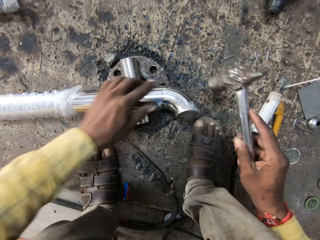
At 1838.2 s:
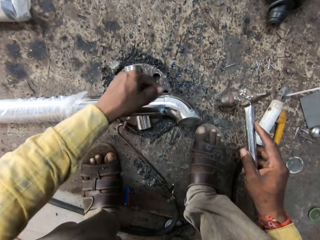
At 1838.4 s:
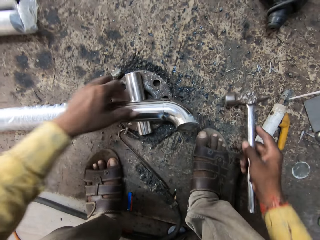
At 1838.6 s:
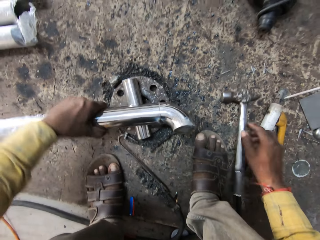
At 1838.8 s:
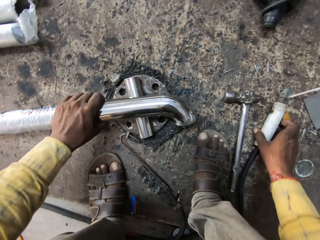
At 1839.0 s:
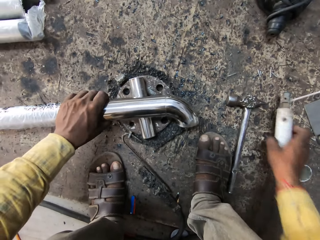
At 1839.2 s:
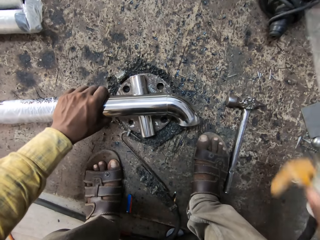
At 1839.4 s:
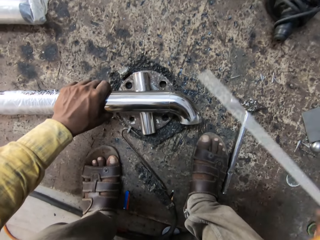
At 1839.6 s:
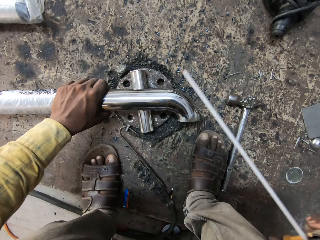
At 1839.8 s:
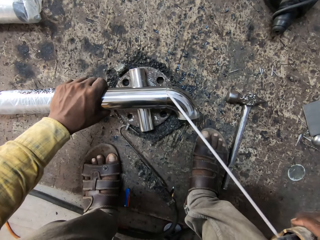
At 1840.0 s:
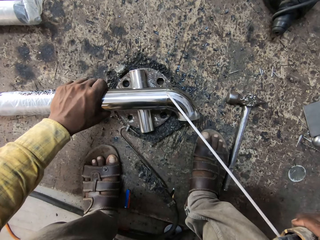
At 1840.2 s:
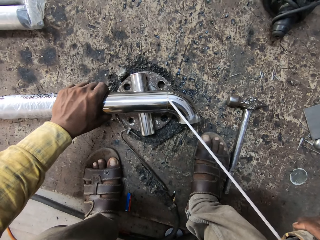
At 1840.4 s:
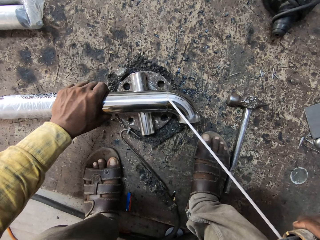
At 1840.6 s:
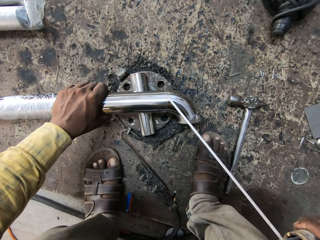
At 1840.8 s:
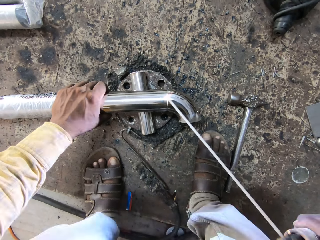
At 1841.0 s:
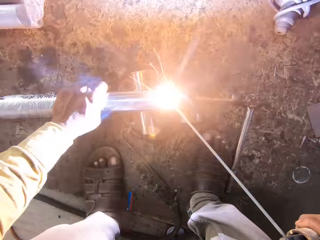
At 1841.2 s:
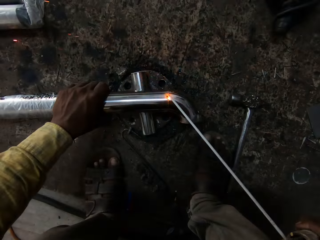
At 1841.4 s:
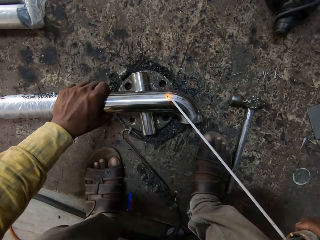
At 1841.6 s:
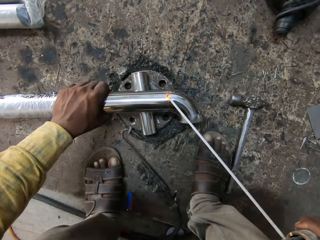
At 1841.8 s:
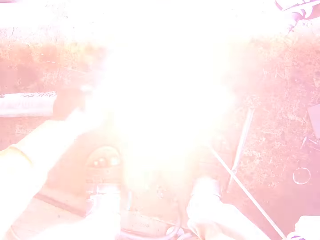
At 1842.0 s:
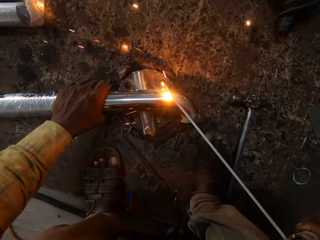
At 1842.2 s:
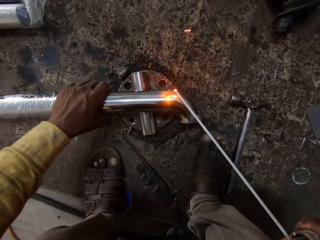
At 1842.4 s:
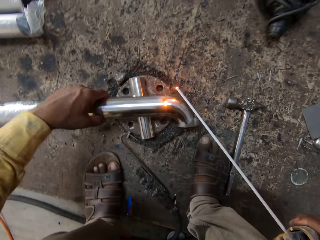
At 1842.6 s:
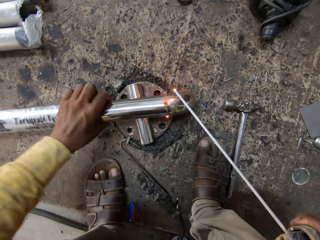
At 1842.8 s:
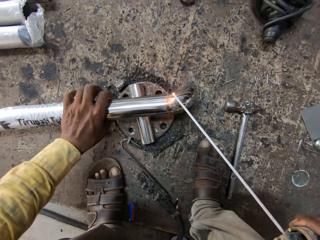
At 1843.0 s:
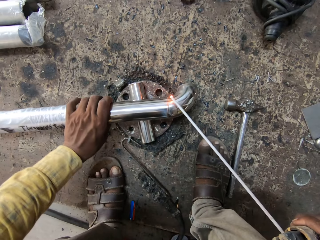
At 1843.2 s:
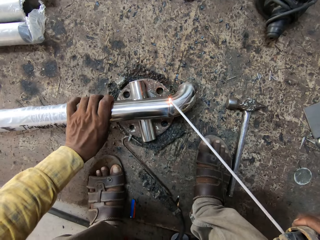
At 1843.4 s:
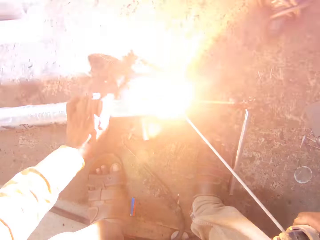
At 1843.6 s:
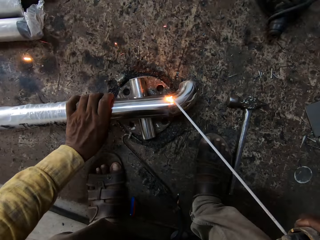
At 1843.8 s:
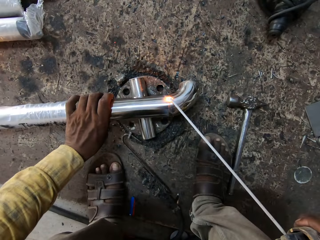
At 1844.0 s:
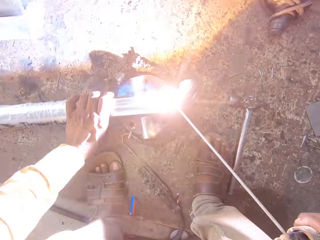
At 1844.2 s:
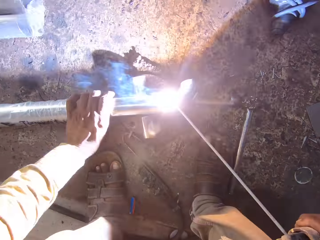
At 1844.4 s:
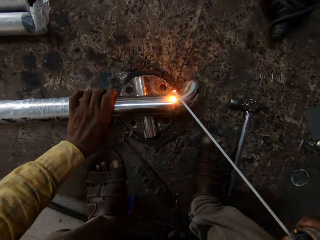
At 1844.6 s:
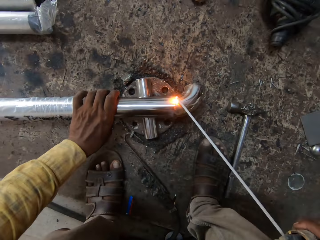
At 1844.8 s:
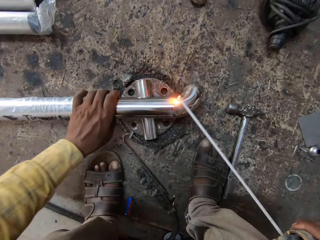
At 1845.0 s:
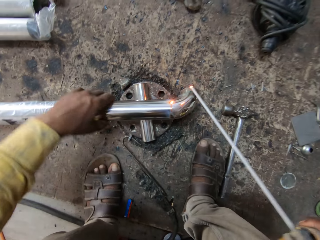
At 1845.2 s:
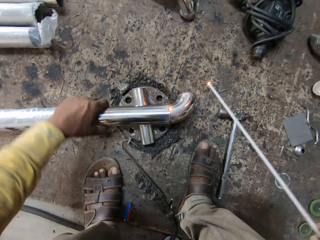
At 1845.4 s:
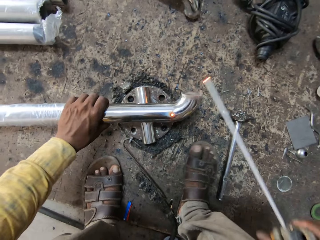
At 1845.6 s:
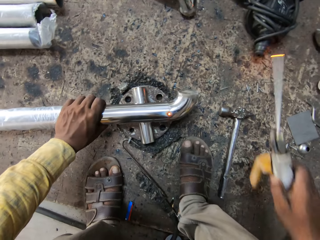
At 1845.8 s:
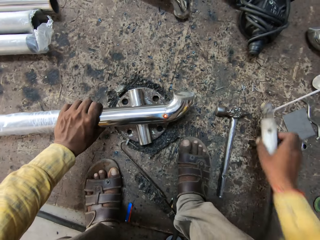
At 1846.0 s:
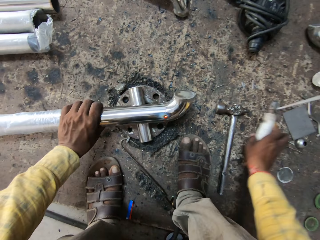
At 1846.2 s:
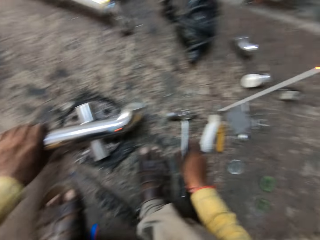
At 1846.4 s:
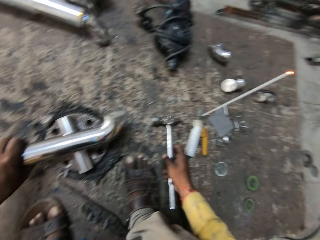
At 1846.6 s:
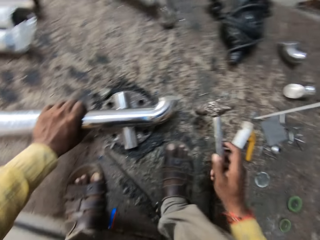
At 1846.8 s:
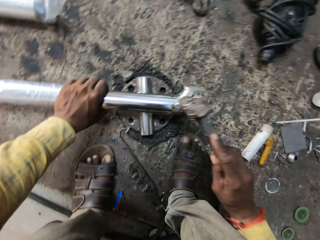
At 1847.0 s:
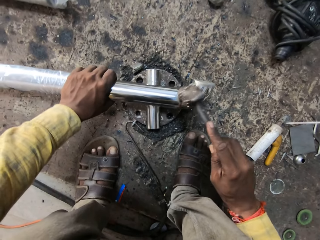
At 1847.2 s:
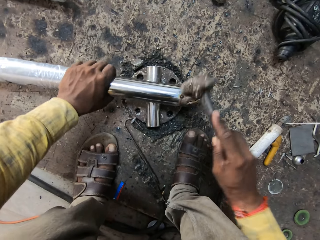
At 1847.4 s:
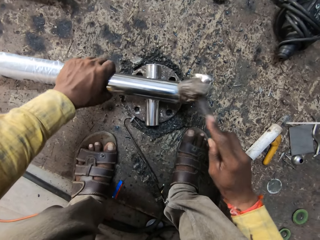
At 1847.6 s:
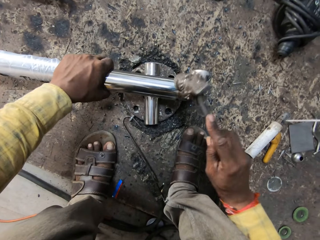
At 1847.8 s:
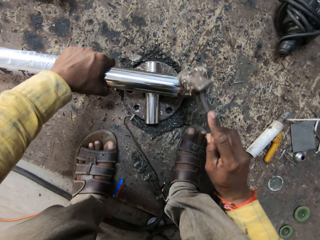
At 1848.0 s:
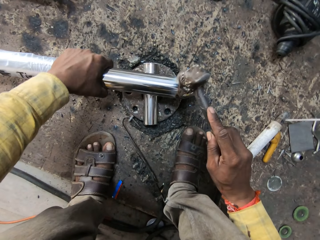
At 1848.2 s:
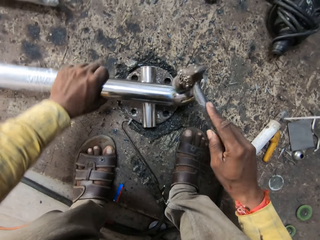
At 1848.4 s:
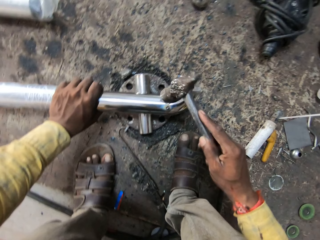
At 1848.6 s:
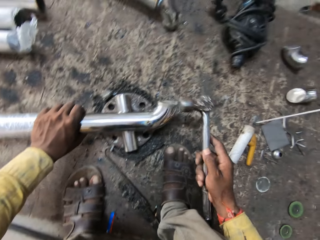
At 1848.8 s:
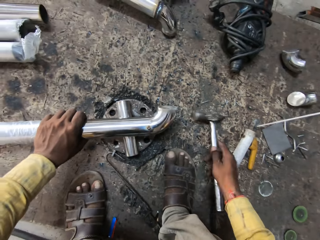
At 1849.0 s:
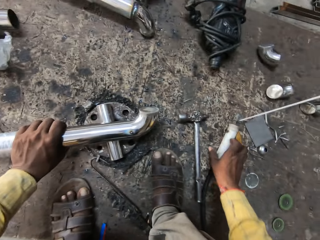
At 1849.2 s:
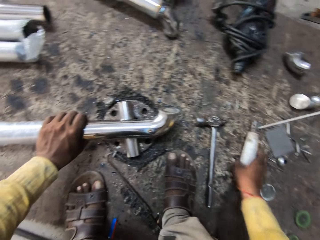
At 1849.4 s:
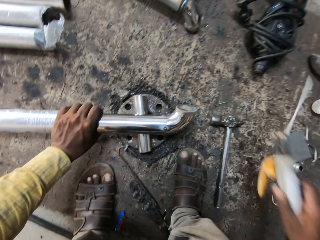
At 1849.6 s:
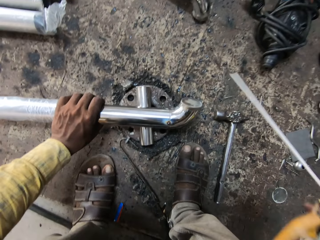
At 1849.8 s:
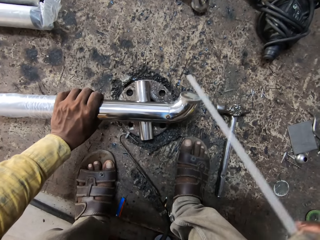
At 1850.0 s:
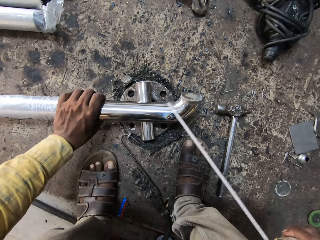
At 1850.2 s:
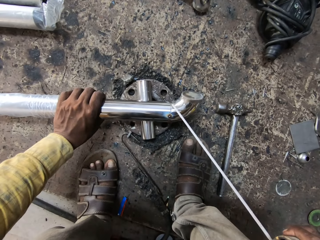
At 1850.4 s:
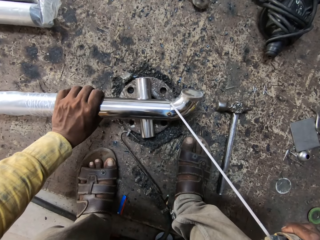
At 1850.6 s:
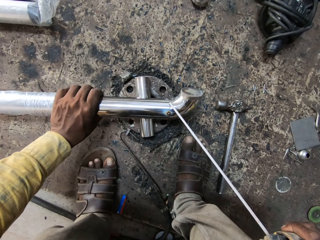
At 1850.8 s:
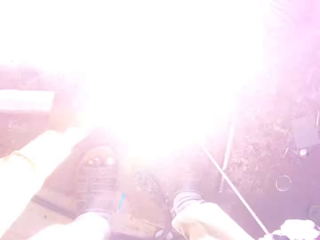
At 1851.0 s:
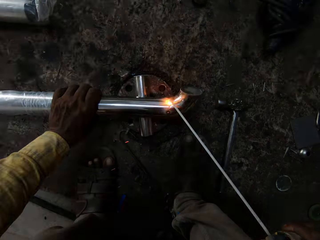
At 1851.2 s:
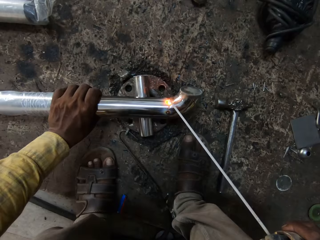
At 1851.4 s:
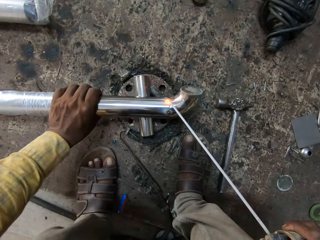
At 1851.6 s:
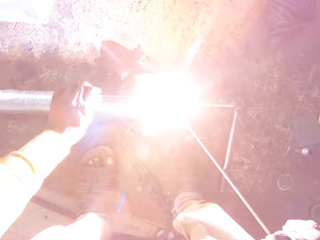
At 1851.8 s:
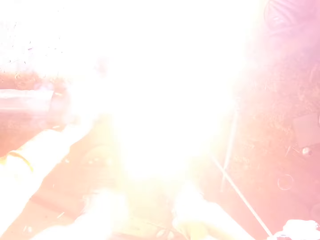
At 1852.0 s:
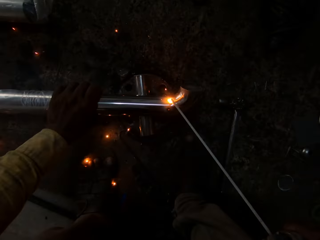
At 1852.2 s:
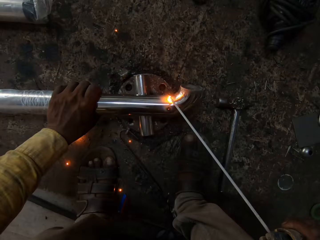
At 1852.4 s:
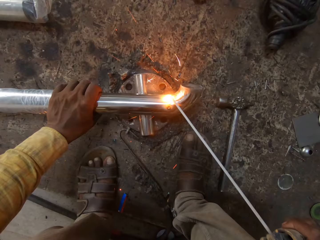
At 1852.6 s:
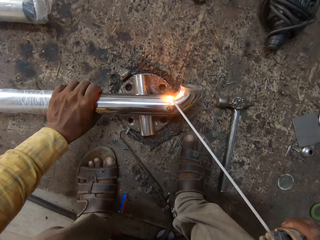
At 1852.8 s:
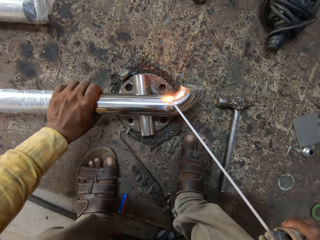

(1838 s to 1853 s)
The camera wearer places the ball peen hammer on the floor. They grab the electrode holder. They weld the metal. They turn the metal rod. They weld. They turn the metal rod. They put the electrode holder on the floor. They pick up the ball peen hammer and hit on the metal rod. They place the ball peen hammer on the floor. They grab the electrode holder. They weld the metal.

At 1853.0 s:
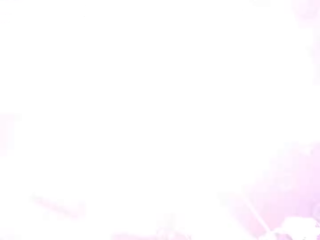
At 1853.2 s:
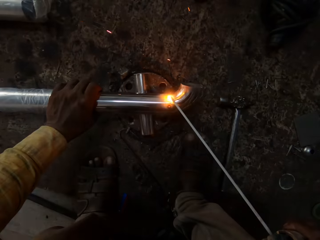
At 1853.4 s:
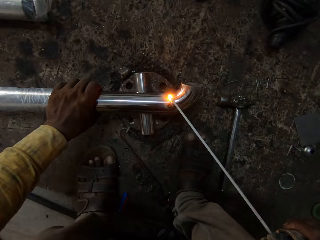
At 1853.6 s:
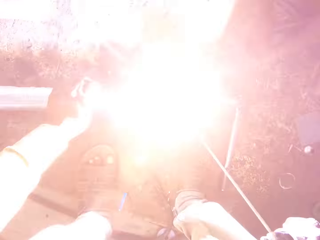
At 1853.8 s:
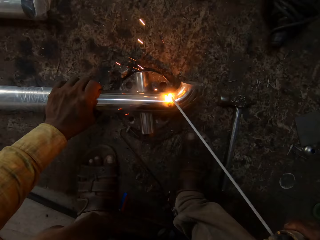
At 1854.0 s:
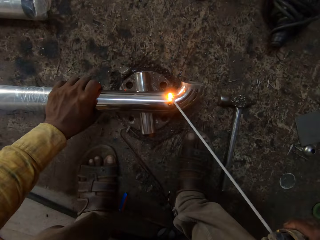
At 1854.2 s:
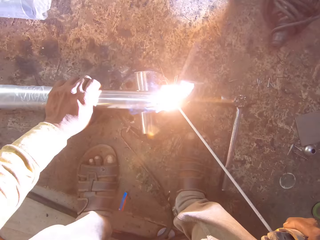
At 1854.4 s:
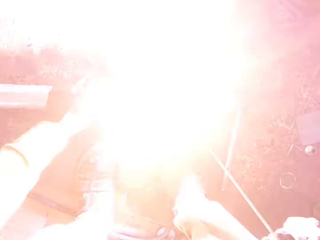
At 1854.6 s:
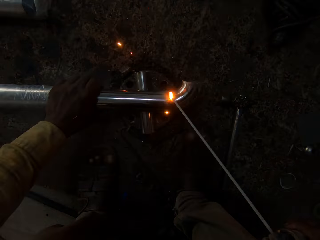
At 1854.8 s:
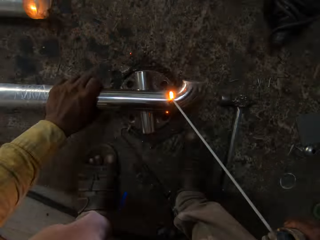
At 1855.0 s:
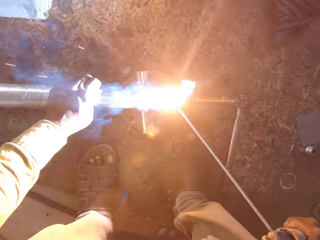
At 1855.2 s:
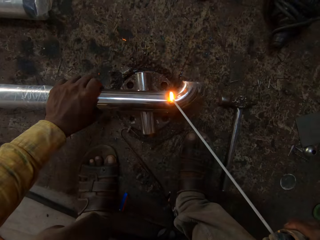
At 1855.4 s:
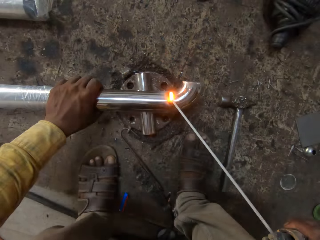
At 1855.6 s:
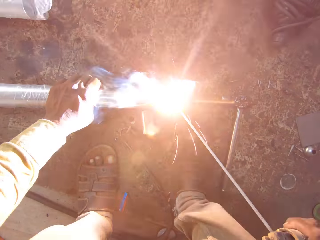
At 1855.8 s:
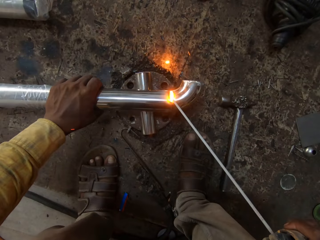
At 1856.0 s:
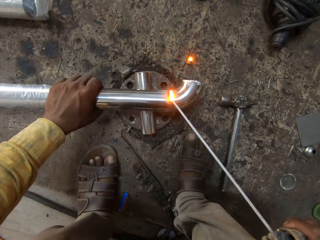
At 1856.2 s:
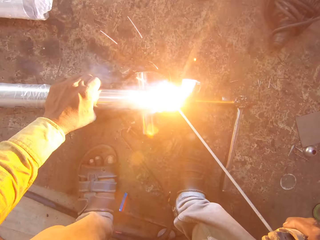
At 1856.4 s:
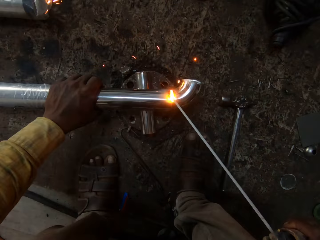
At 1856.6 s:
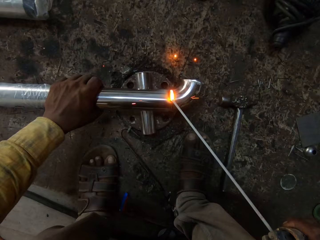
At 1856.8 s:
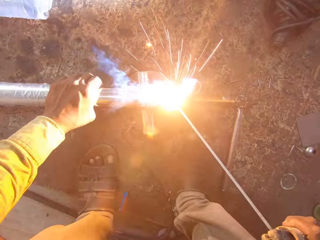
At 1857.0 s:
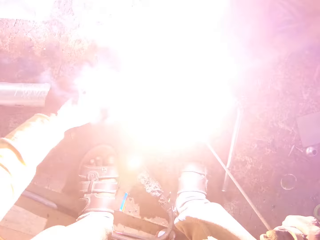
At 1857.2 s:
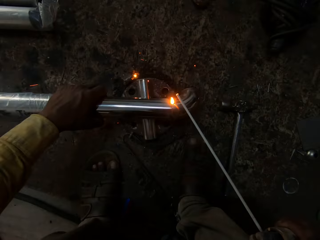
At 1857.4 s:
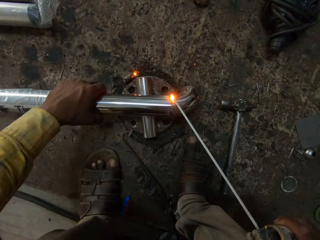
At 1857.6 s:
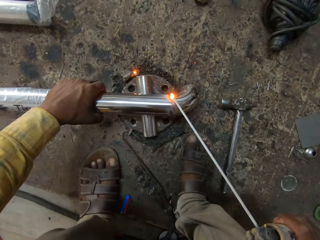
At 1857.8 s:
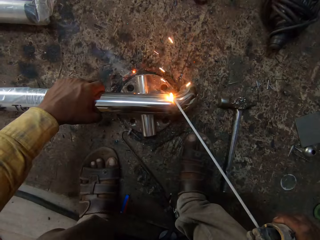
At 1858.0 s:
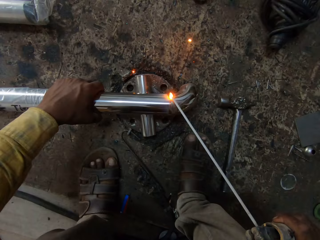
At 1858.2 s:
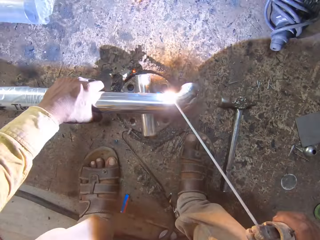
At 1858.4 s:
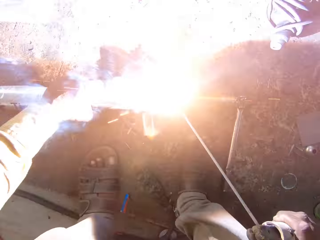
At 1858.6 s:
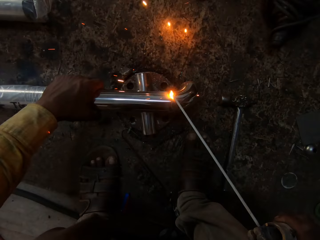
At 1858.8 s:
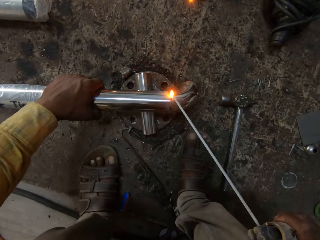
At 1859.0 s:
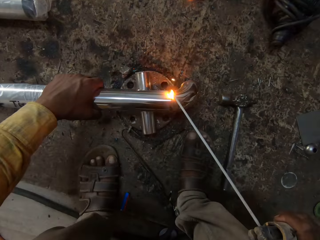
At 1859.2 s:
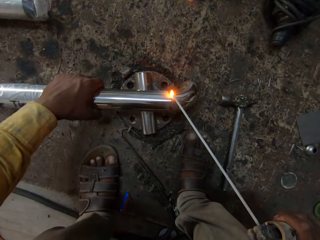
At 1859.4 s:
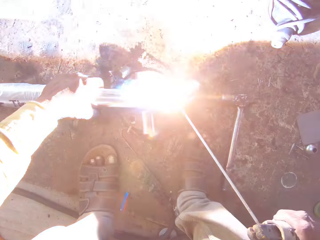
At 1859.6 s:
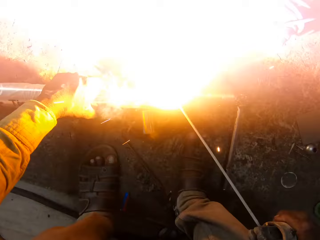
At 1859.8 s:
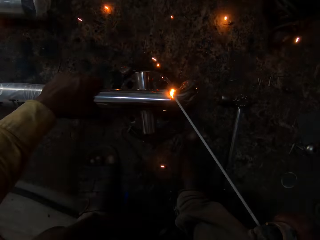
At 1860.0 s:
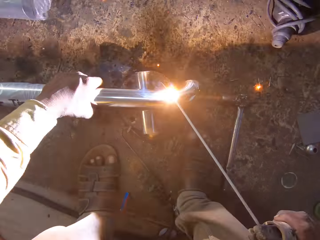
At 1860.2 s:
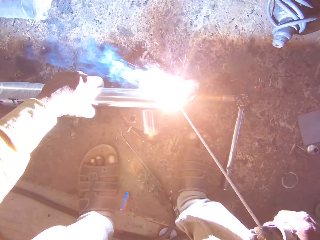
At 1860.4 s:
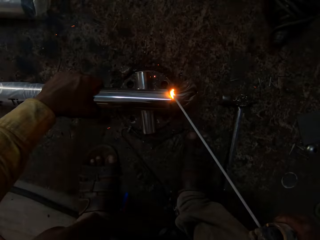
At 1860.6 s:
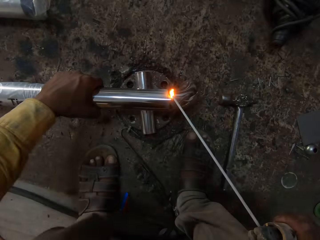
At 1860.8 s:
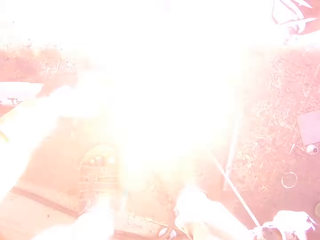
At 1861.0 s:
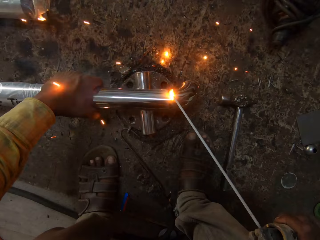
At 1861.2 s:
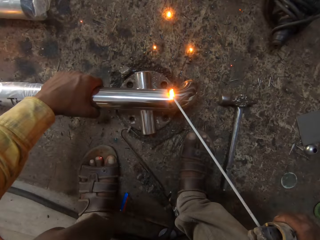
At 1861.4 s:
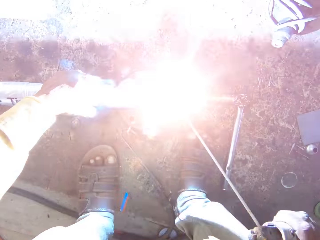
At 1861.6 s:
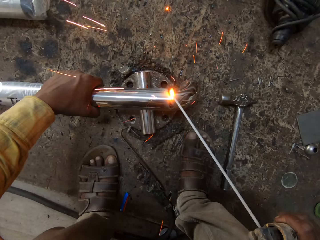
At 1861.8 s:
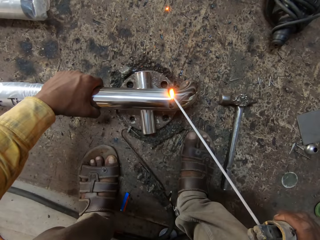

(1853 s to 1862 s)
The camera wearer turns the metal rod. They weld.
